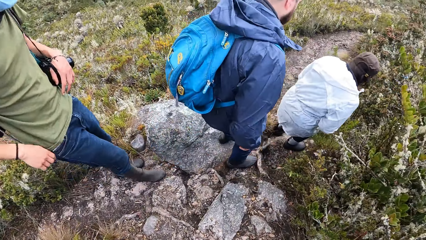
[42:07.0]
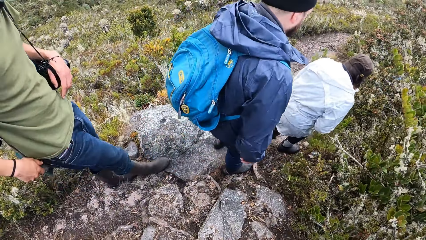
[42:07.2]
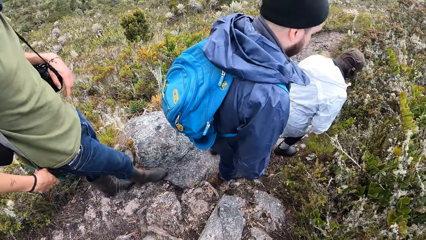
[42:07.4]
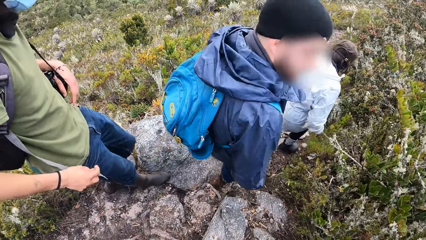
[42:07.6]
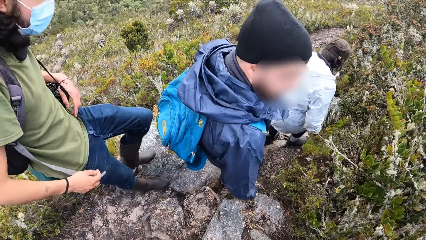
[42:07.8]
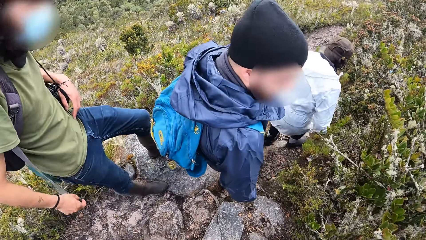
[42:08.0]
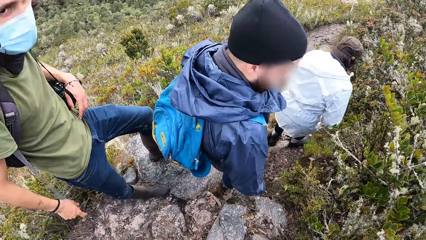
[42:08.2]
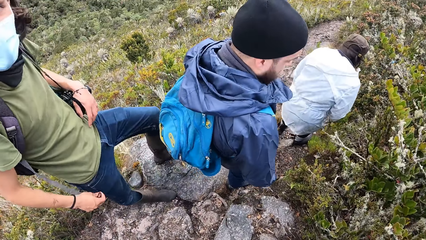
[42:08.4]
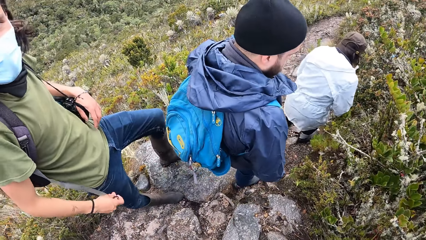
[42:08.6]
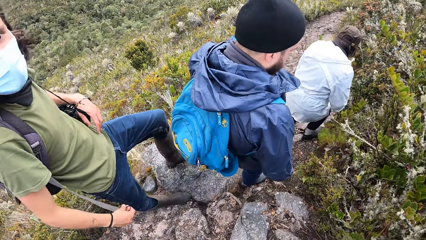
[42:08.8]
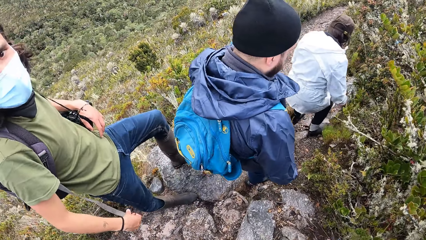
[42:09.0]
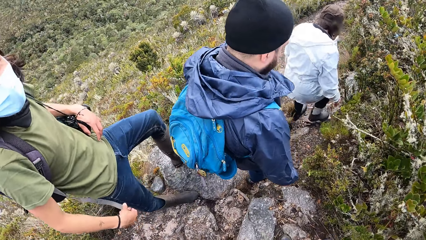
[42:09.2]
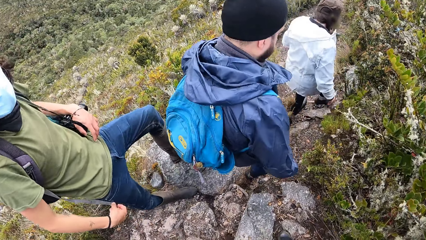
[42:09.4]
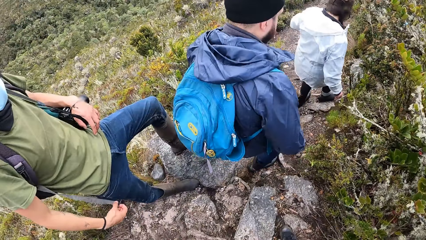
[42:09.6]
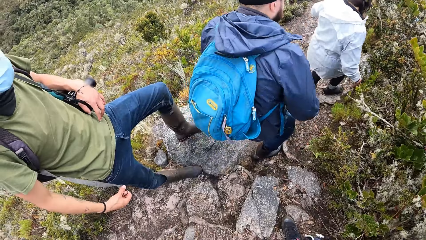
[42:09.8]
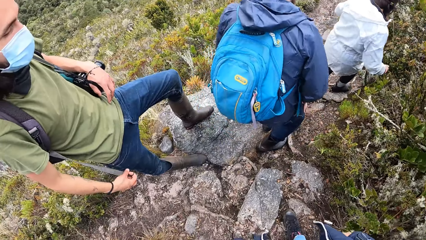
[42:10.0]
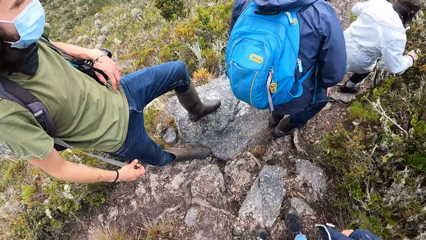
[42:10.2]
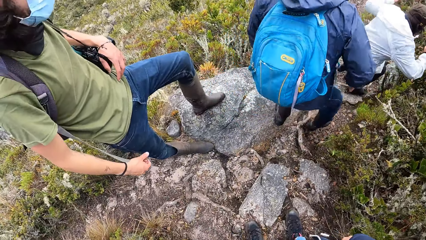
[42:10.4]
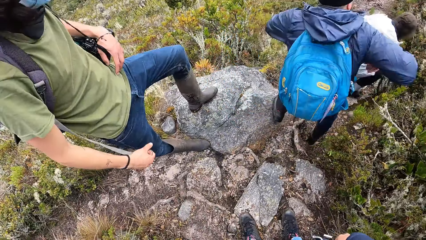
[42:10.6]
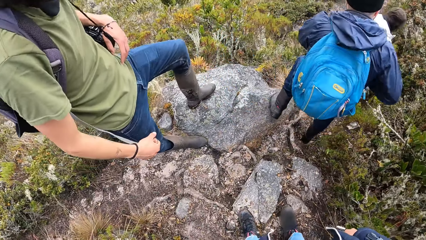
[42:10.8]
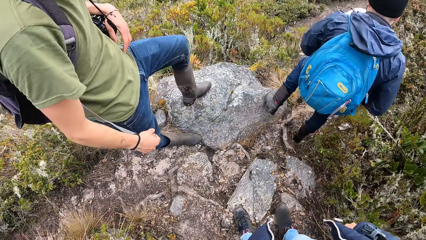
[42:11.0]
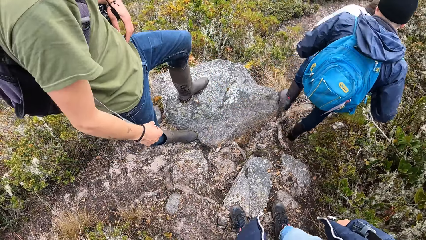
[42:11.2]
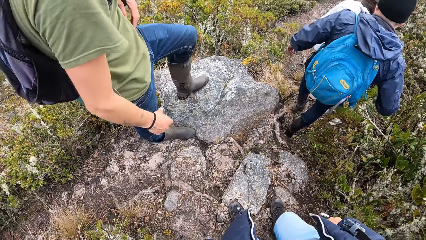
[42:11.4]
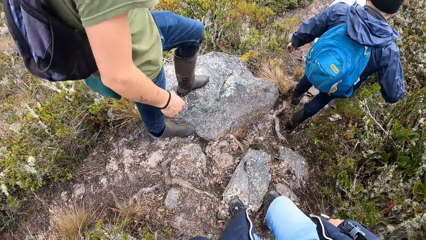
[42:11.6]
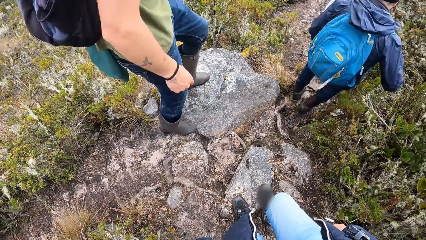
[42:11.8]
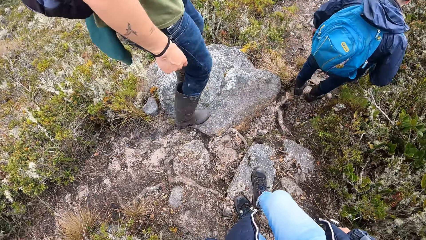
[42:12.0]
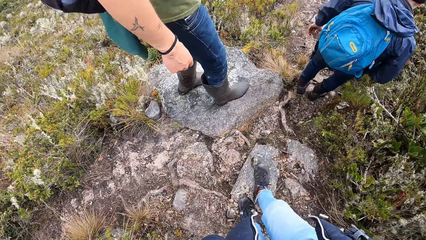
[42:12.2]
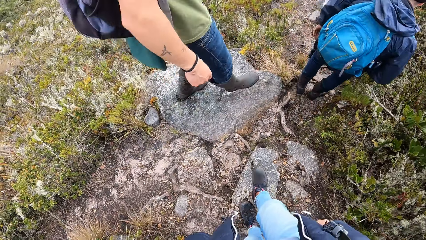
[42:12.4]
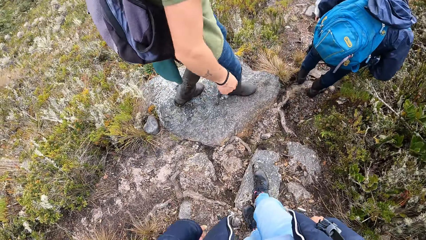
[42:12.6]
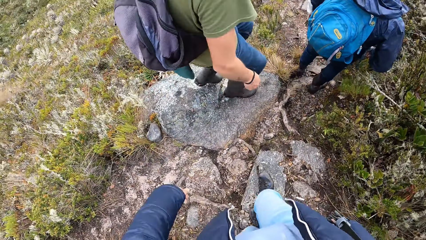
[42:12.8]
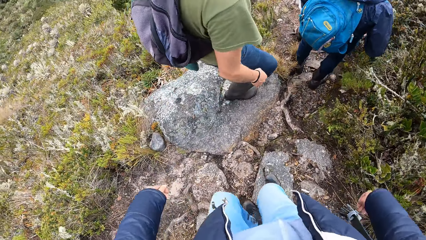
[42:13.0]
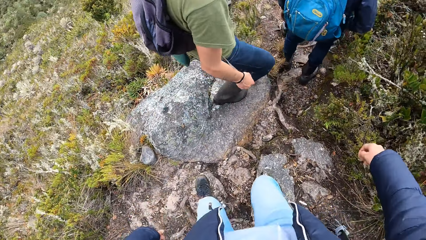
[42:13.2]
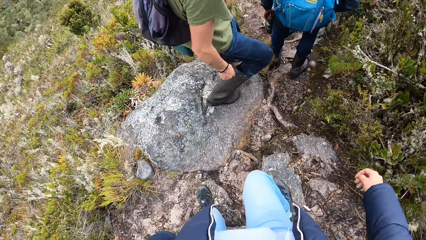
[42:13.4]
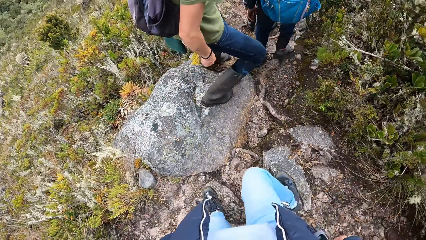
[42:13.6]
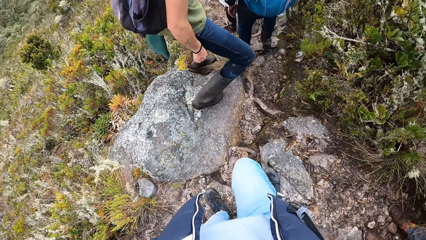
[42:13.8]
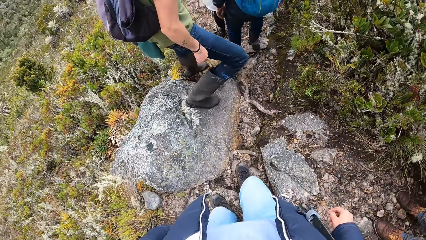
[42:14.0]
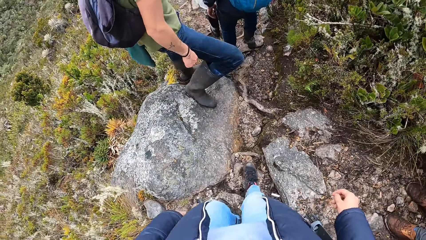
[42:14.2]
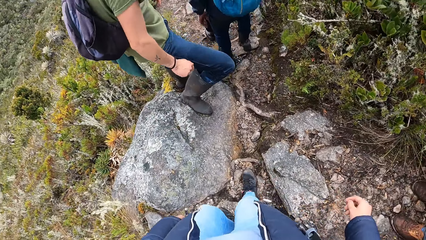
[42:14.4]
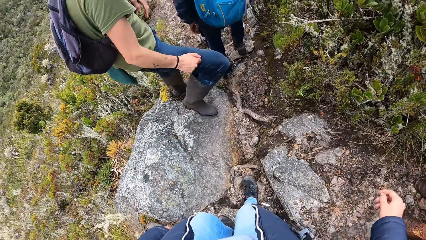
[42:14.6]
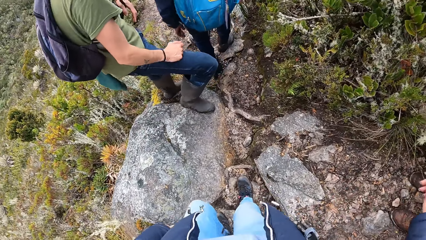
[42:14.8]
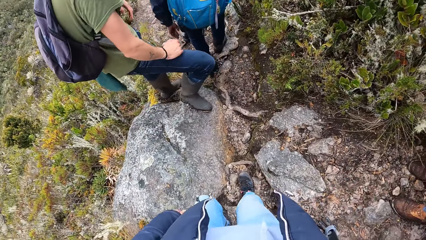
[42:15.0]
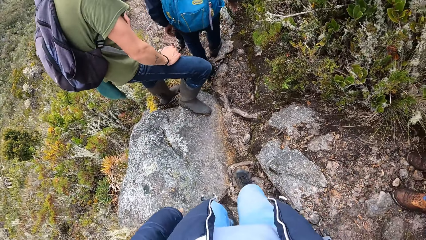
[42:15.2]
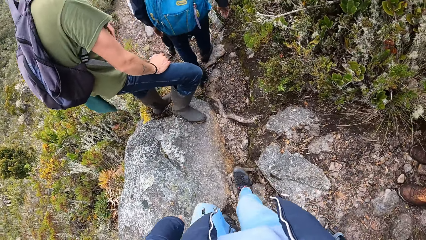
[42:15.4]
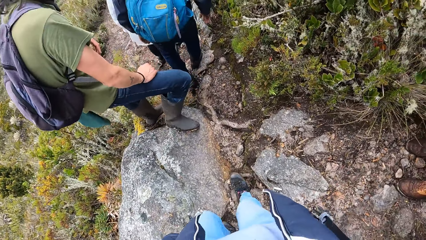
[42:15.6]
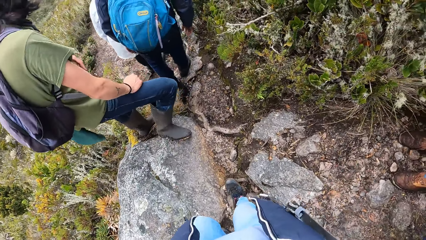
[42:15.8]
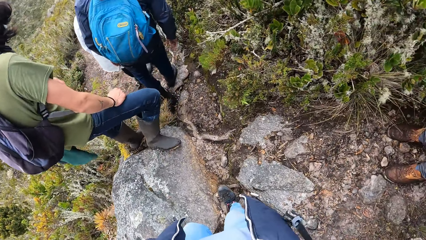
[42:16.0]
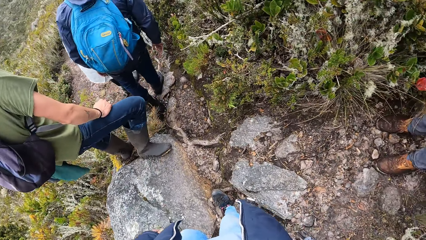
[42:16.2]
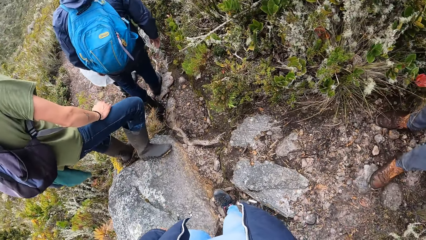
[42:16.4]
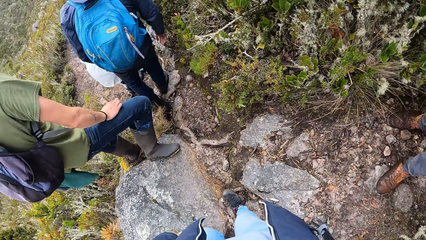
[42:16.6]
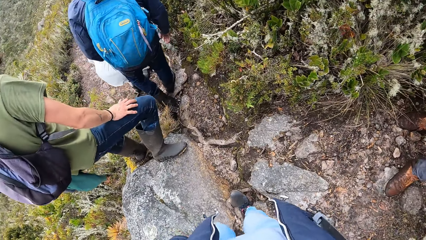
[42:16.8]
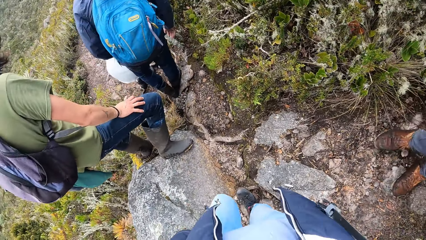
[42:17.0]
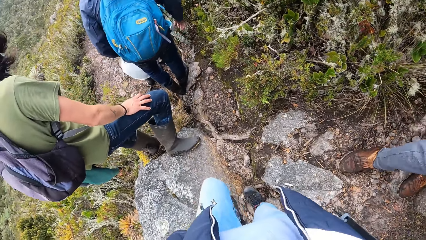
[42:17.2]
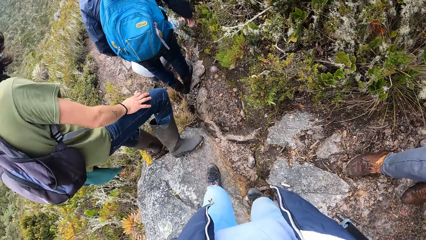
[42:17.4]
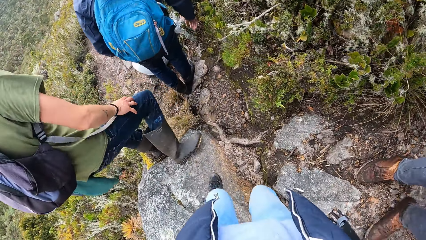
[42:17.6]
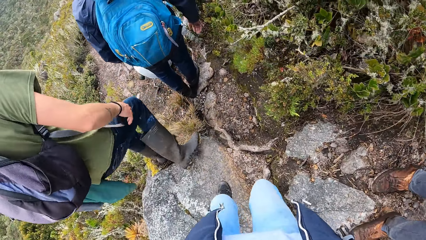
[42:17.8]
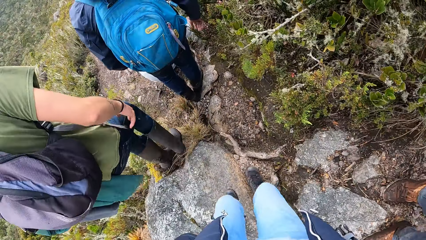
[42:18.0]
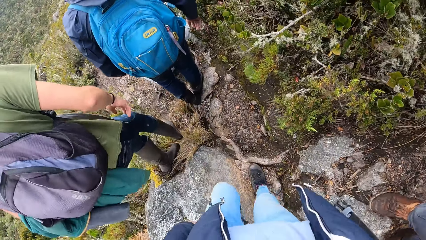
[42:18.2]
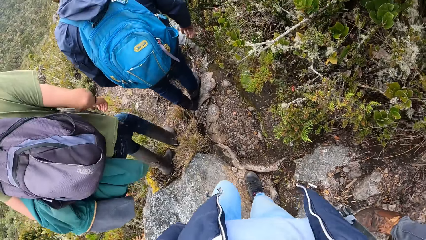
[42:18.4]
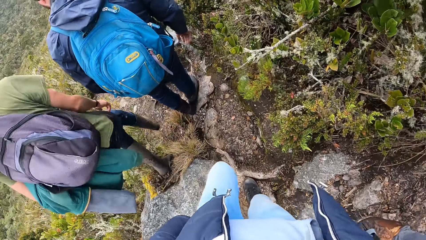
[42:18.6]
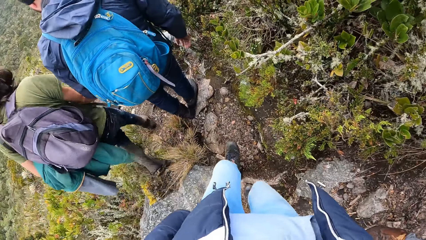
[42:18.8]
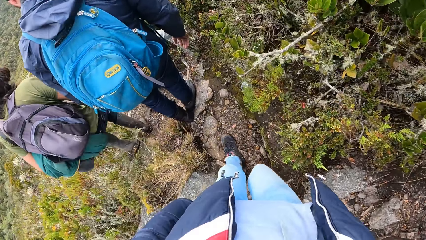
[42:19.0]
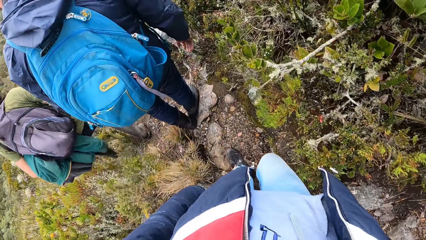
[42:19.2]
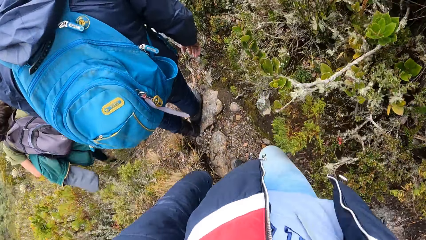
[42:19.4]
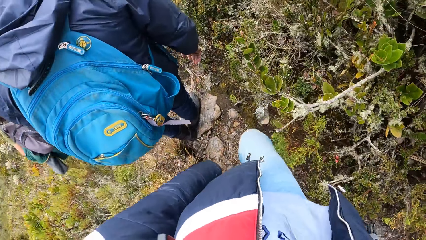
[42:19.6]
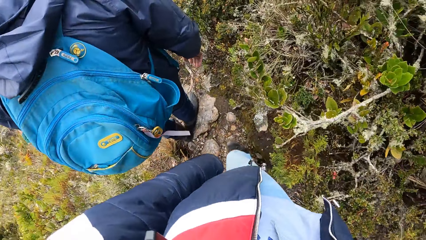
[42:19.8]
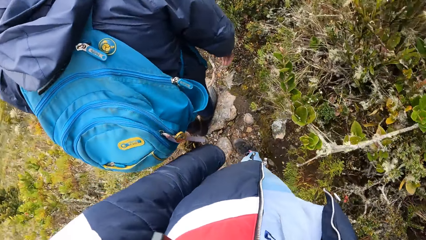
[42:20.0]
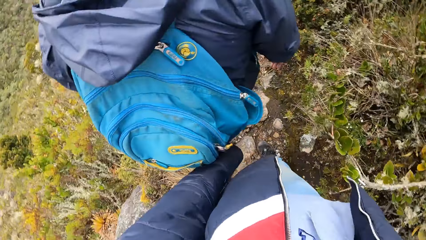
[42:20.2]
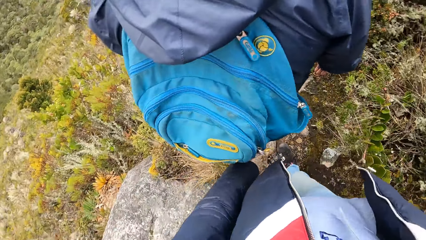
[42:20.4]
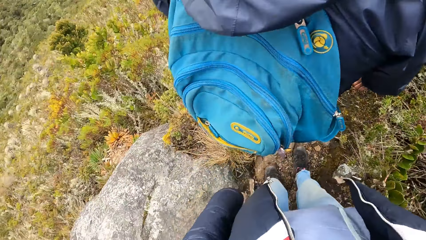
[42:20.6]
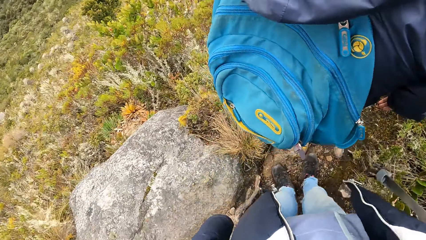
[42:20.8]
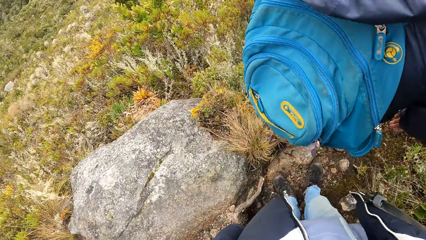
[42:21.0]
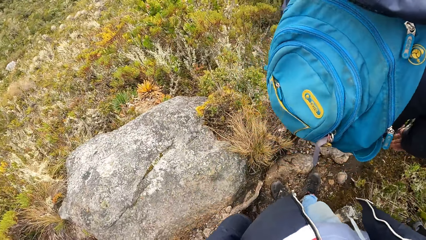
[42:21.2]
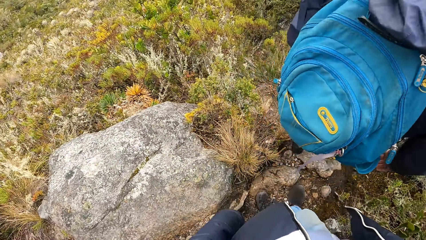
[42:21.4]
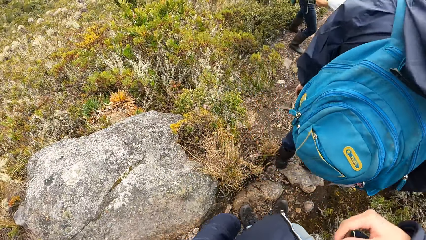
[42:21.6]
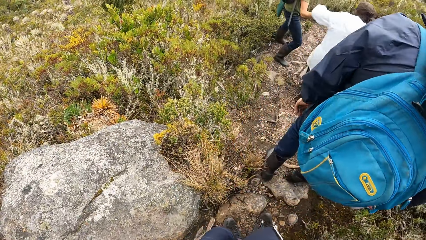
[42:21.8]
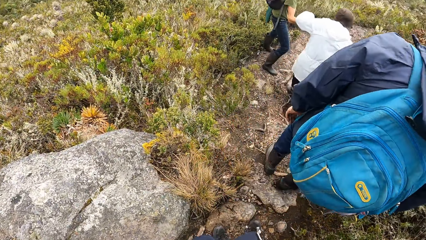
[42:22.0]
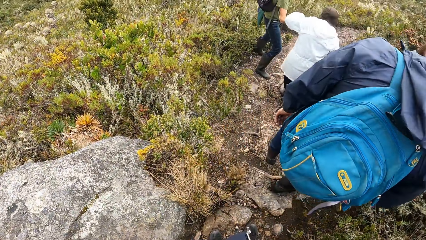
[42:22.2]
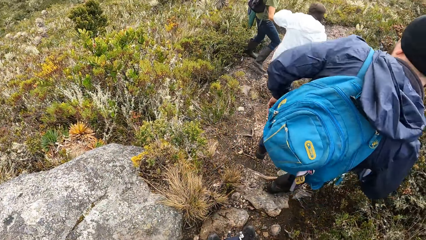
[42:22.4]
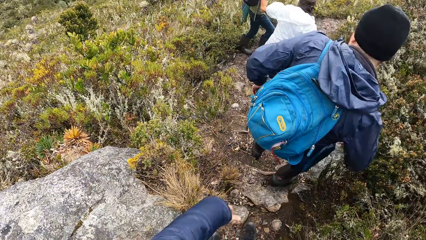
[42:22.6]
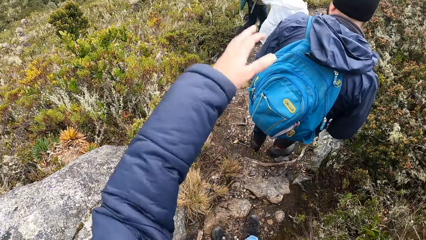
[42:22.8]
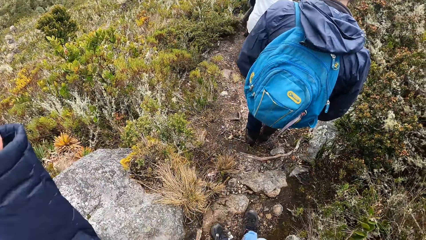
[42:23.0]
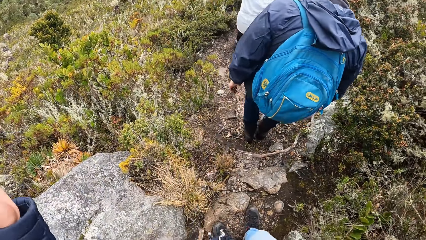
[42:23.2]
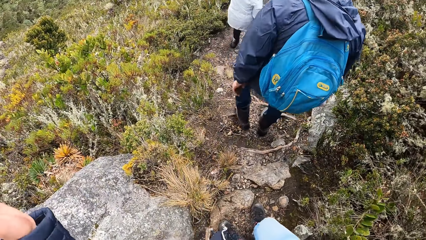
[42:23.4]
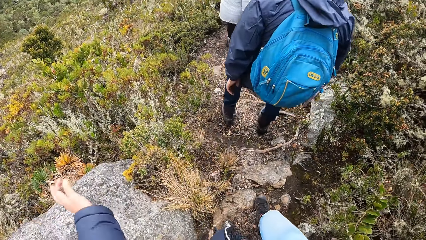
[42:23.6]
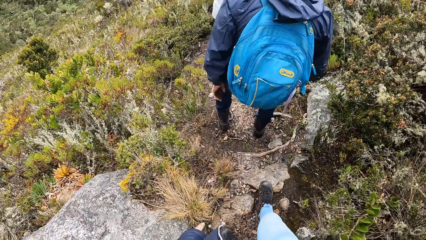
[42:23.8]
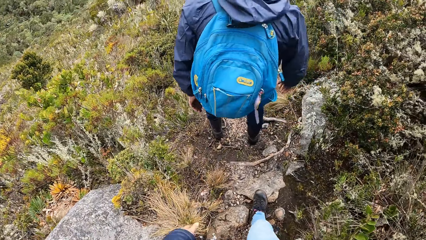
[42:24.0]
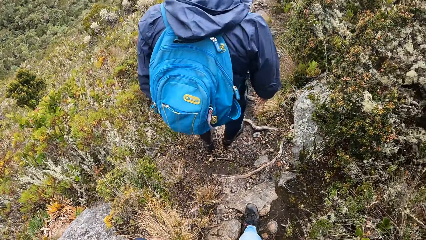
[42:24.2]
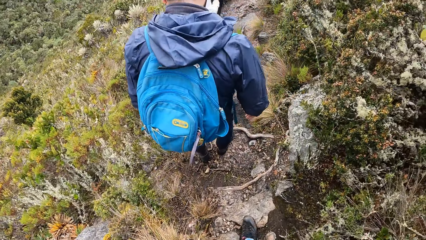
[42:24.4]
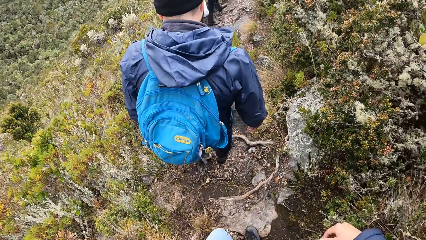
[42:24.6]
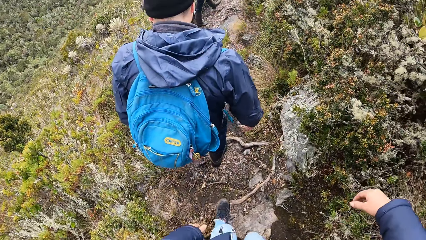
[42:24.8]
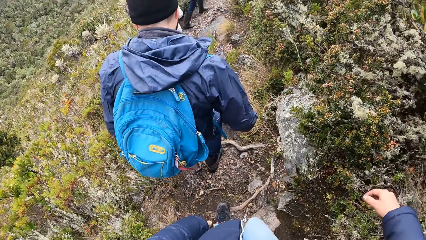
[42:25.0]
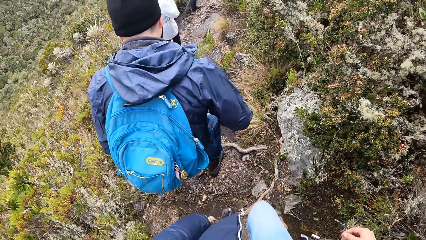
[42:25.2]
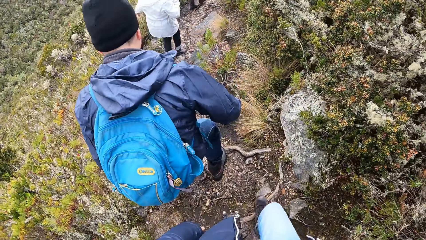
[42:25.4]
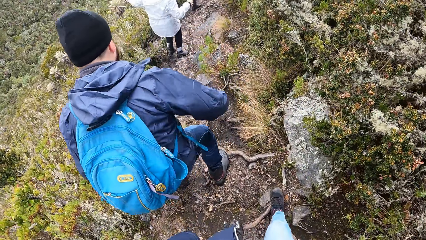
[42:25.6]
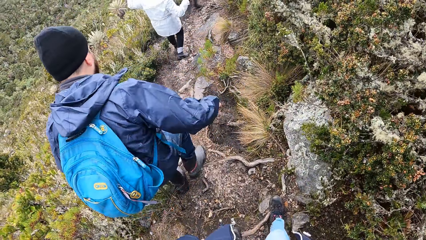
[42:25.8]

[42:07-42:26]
A man stands on a rock. The camera wearer moves forward. Another man walks behind the camera wearer. The first man walks around. The first man holds a lady's hand. The lady walks around. Another man walks around.
